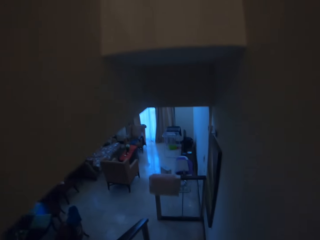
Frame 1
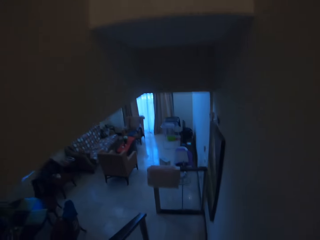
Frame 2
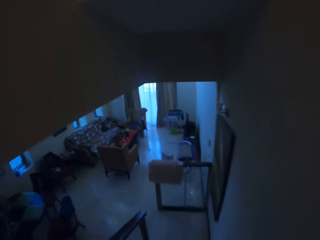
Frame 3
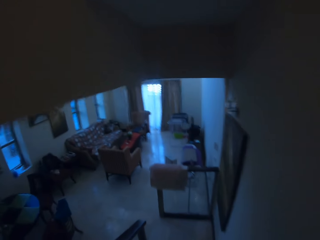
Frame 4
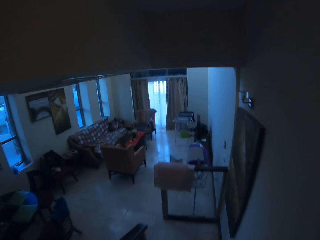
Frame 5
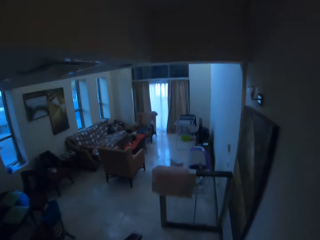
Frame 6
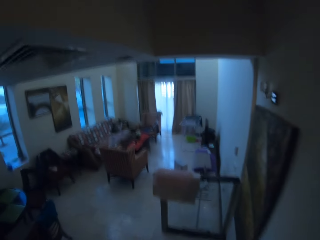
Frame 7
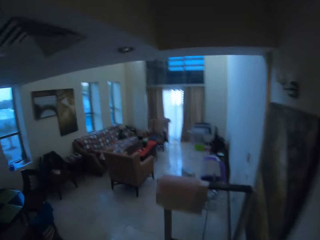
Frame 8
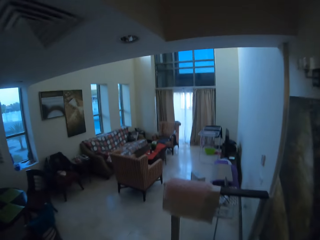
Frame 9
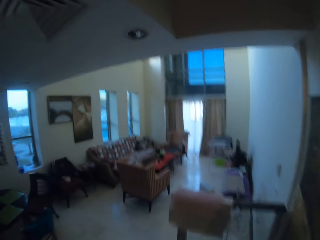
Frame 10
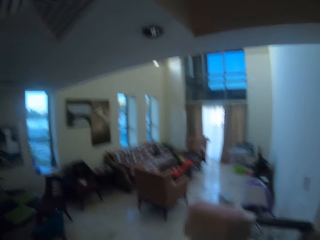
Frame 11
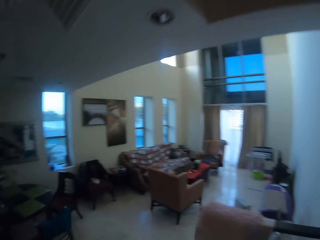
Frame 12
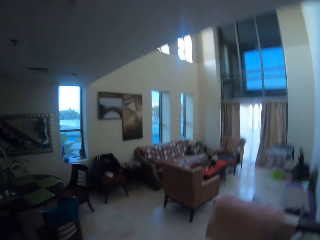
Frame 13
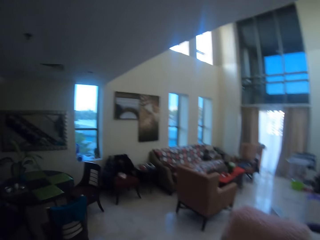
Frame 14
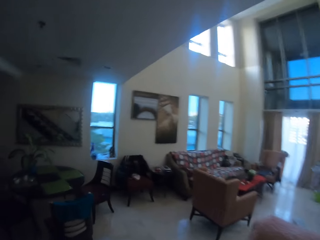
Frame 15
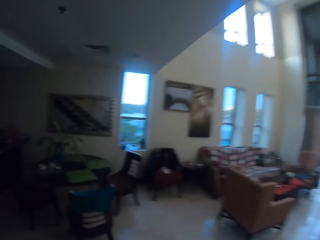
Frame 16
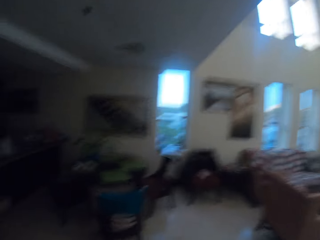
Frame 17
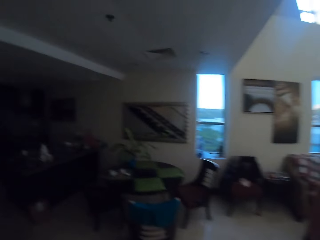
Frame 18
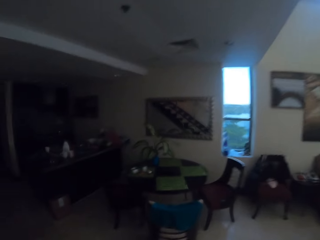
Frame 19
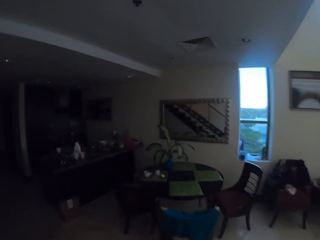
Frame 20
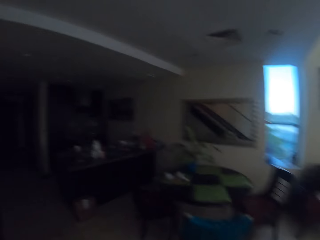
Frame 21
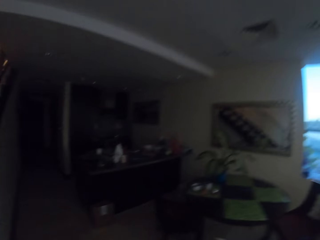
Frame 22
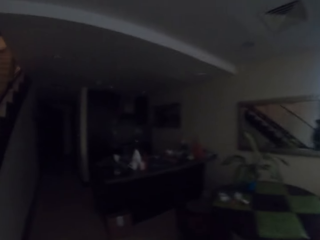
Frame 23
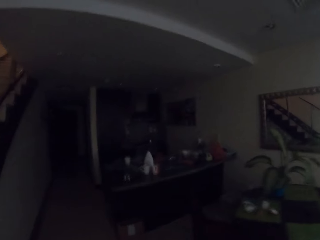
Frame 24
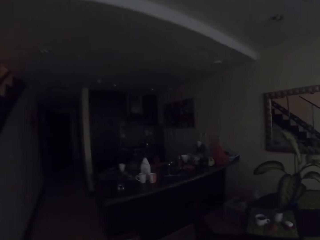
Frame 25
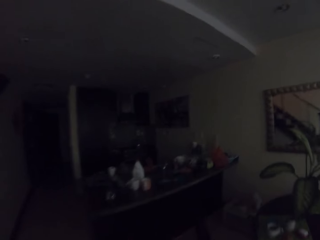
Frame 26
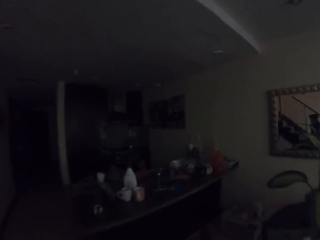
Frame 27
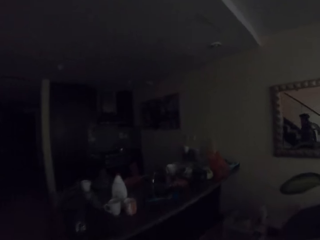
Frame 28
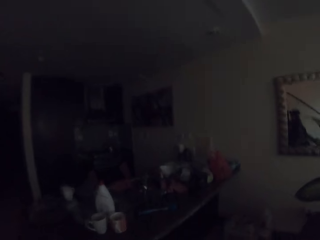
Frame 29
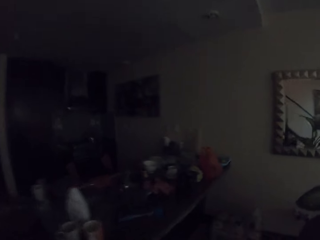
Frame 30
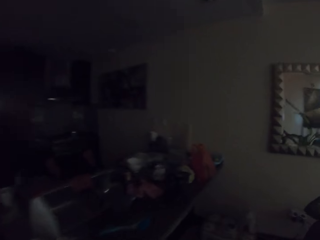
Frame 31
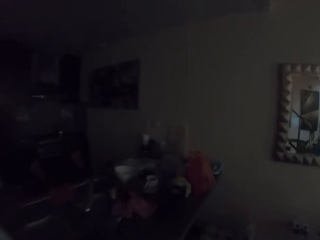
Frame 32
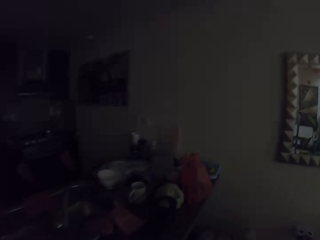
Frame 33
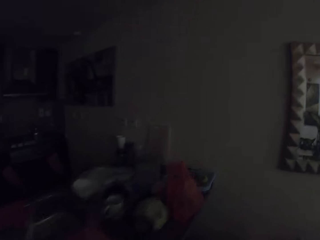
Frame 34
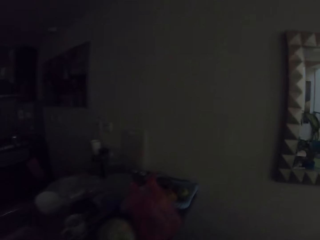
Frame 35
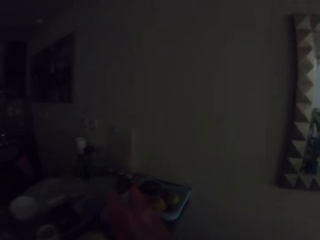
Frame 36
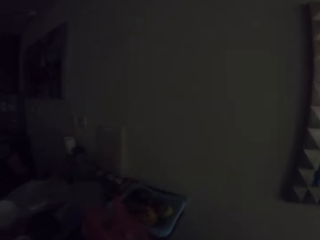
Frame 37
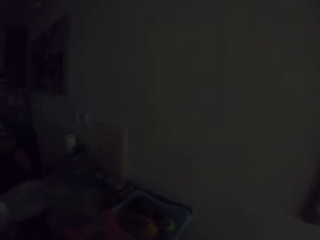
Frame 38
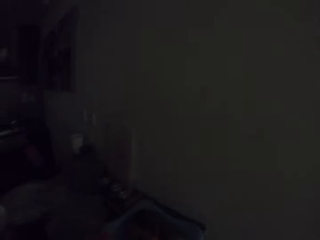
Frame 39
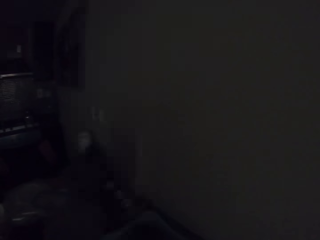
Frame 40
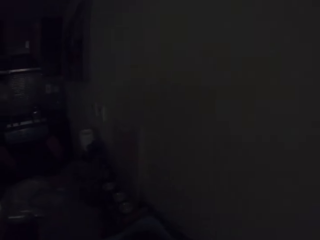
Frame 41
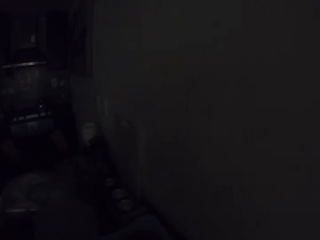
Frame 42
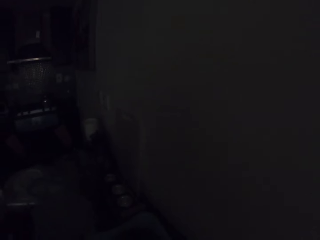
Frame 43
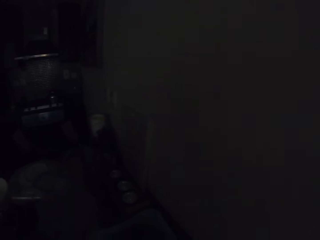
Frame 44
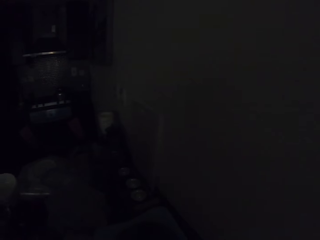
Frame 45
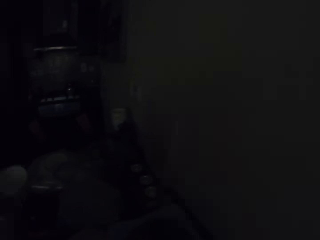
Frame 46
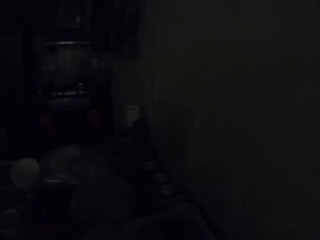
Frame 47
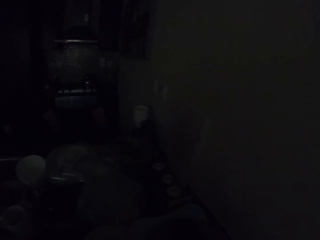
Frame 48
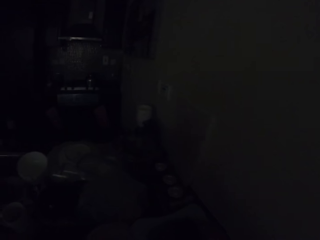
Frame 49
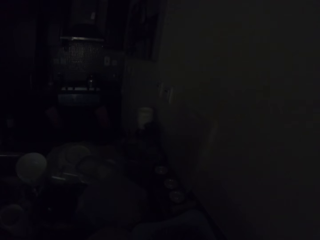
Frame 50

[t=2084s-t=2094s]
The camera wearer moves around the room.

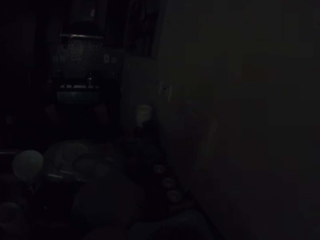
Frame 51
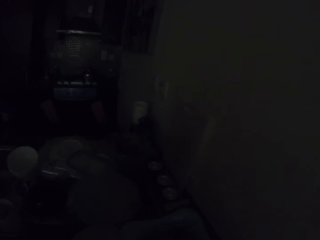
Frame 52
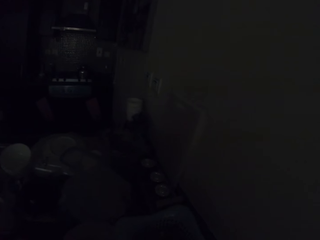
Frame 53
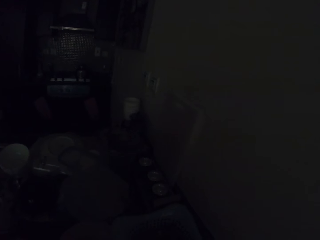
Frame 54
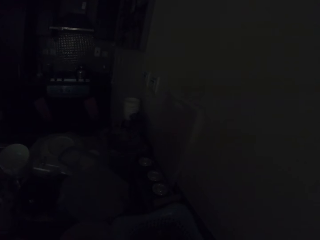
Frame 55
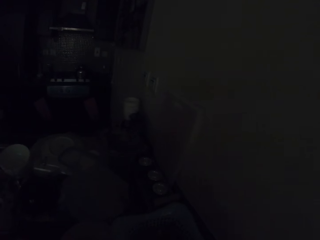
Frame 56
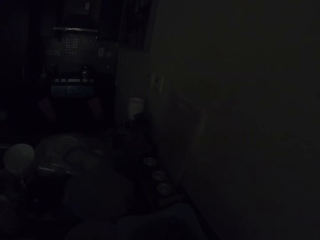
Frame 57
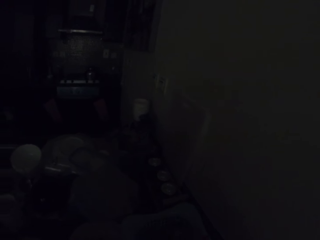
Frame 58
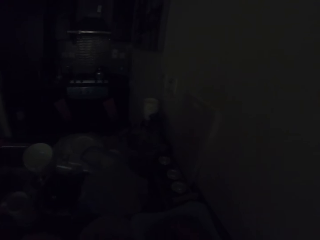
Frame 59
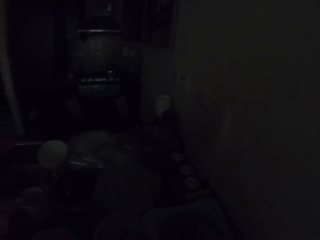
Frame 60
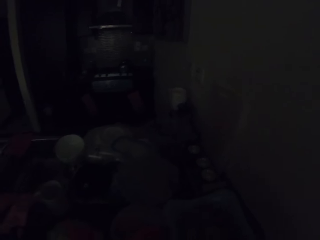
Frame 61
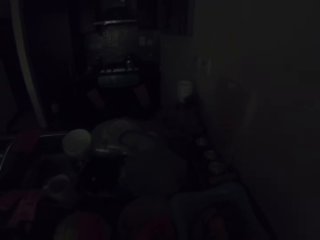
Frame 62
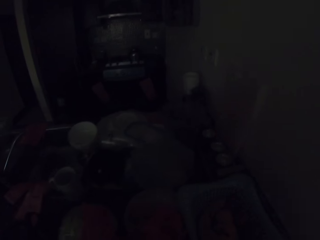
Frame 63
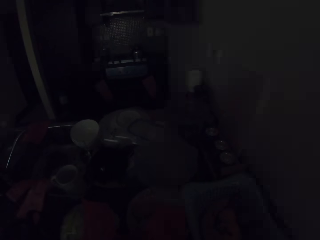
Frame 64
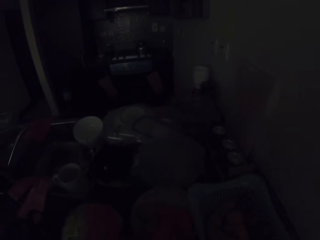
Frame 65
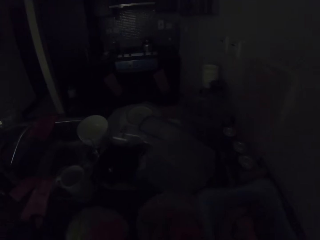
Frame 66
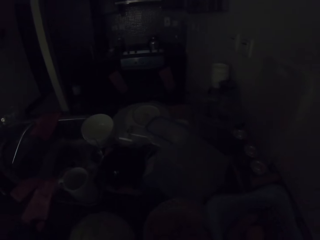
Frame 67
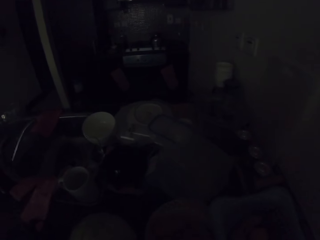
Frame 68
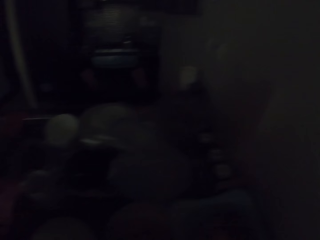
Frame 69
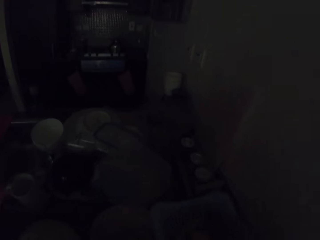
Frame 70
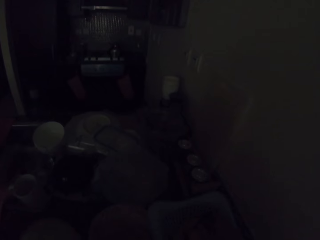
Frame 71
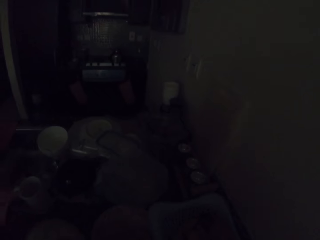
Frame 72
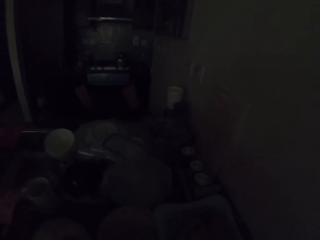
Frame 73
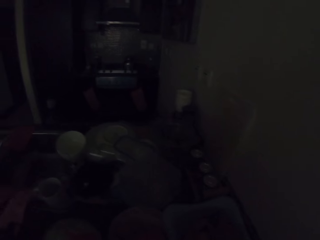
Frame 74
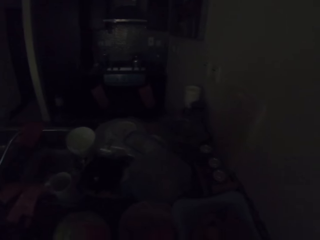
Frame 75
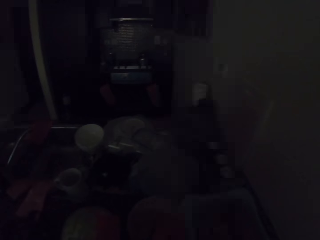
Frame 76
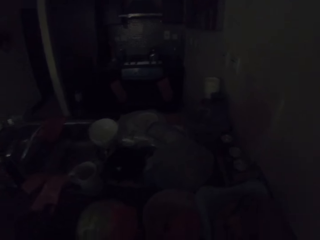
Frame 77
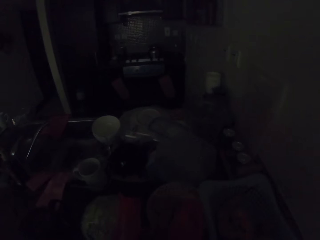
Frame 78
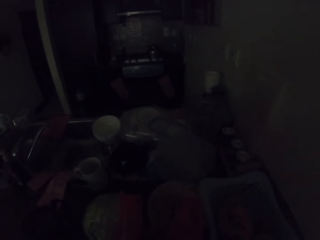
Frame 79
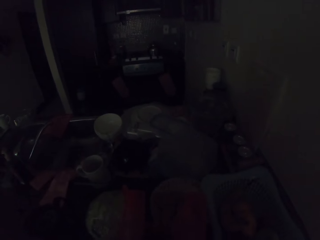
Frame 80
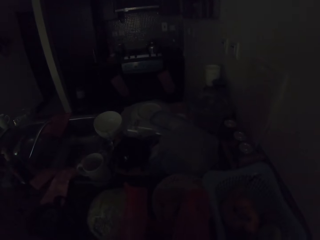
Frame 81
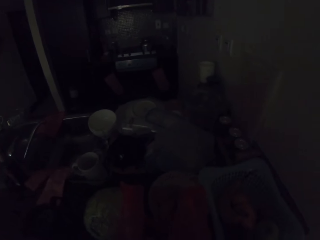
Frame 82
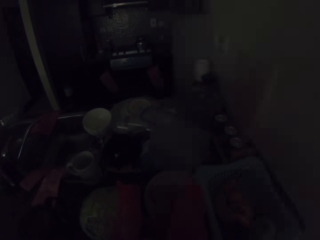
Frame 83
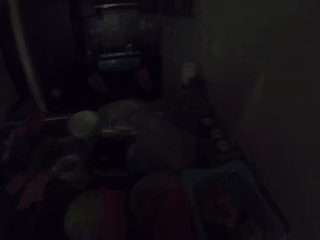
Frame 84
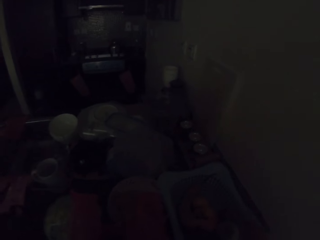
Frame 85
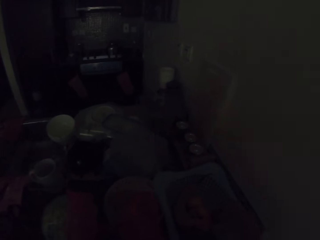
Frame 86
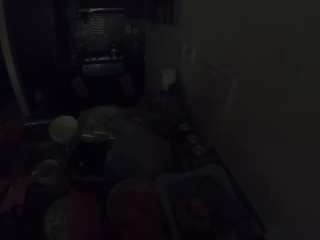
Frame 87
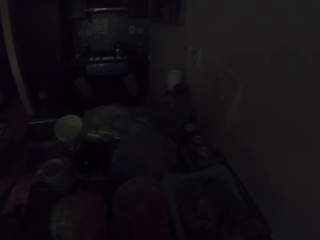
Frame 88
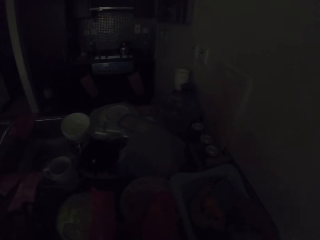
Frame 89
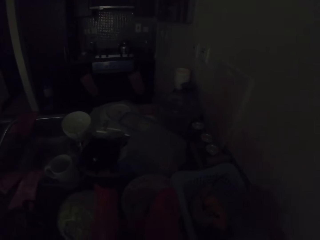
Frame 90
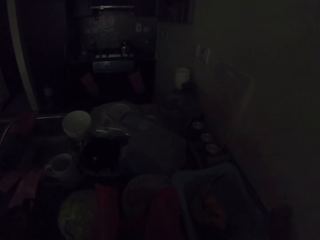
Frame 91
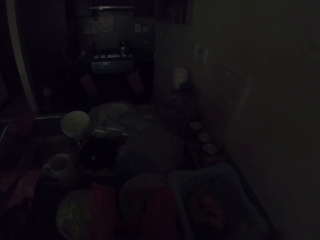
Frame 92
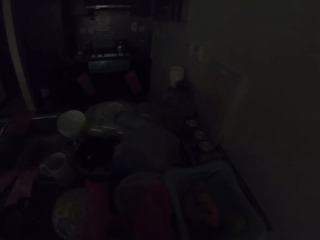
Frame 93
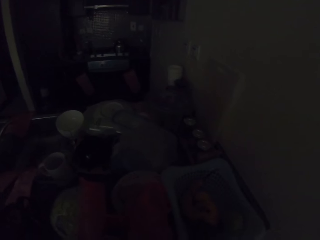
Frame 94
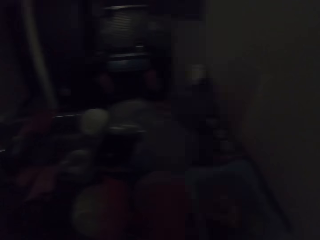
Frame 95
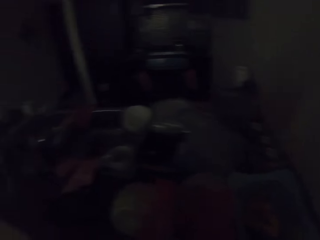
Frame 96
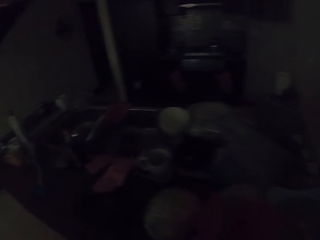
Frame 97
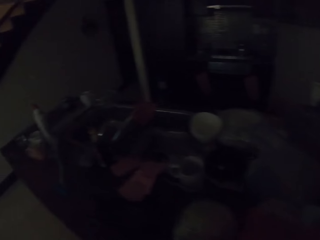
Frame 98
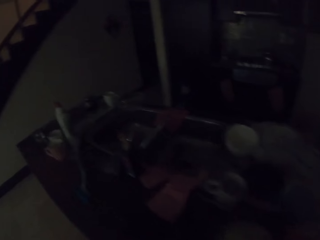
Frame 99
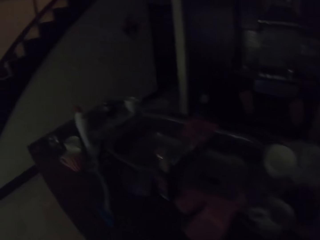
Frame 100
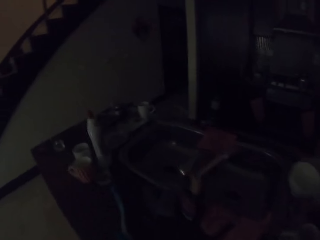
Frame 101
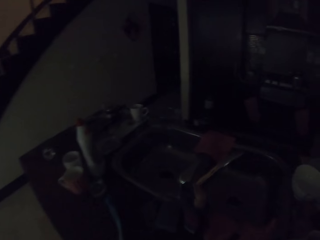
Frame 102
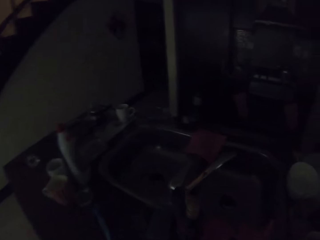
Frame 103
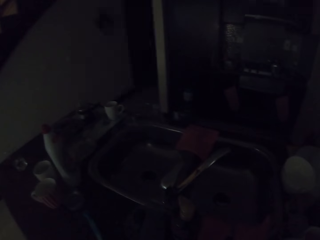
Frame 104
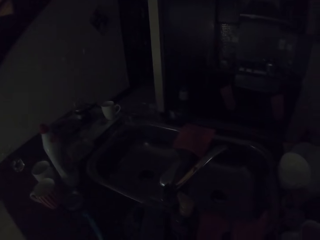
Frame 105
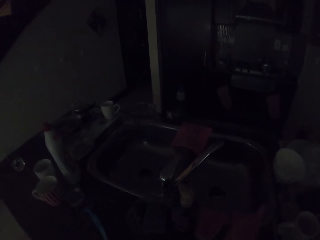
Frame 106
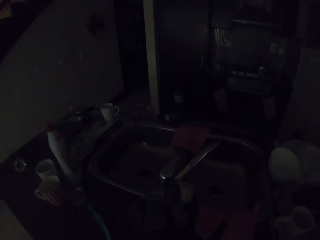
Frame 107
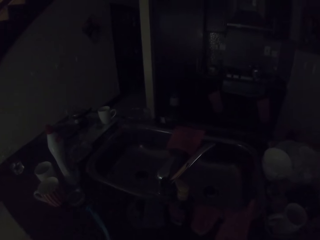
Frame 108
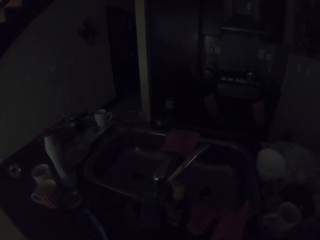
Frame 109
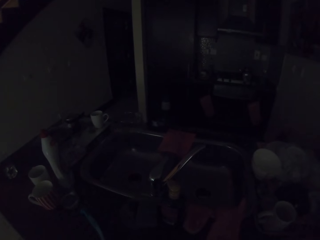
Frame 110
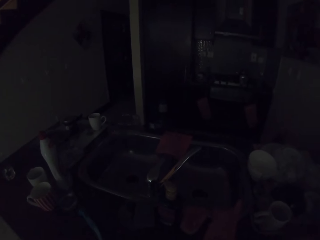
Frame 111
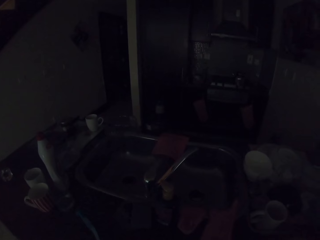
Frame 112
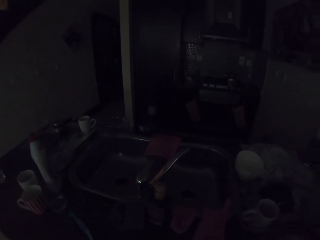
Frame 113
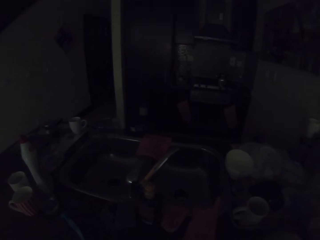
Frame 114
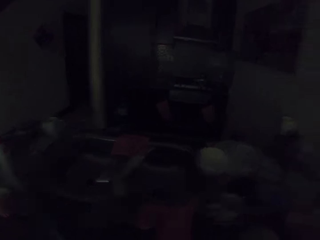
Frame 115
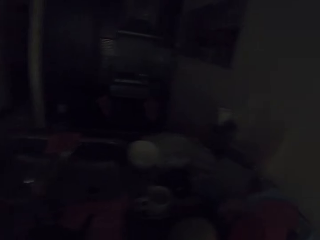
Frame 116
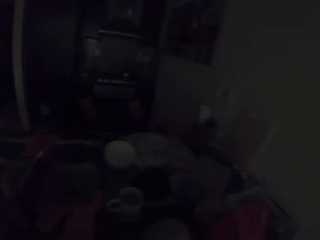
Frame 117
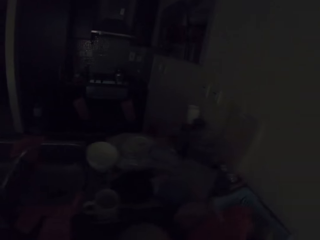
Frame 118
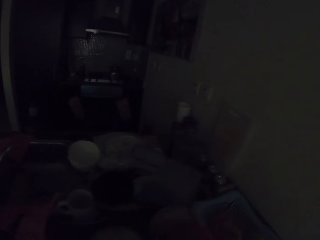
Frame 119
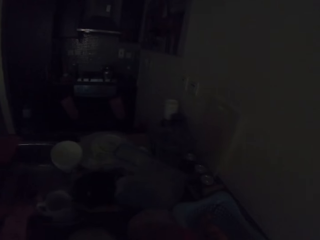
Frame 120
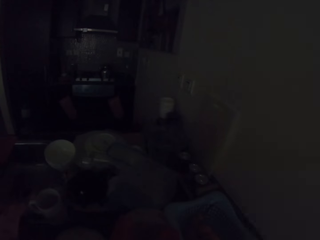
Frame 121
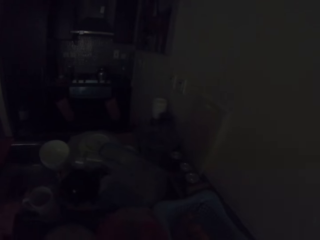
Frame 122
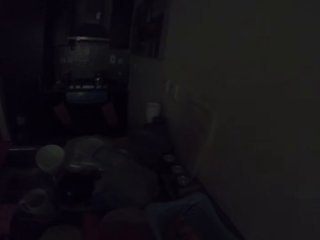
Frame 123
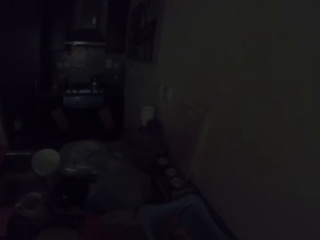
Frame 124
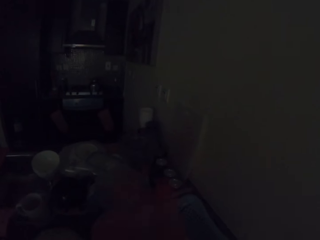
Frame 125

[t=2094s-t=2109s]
The camera wearer looks around the room. They place the mangoes in the basket. They move around the room.
